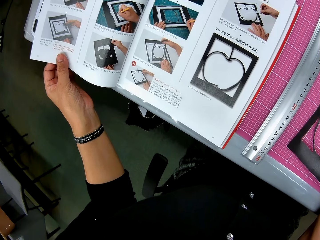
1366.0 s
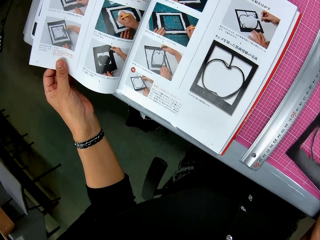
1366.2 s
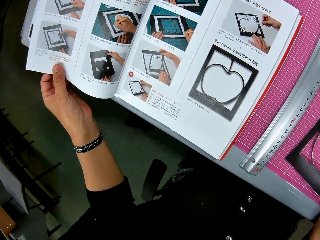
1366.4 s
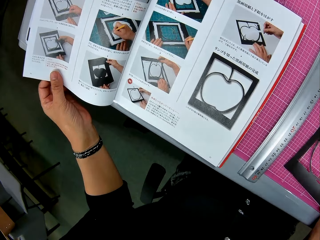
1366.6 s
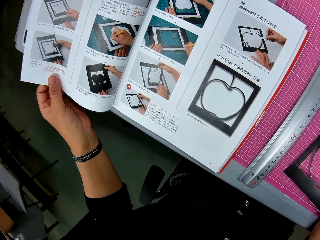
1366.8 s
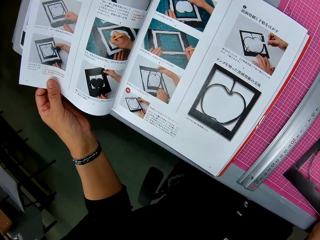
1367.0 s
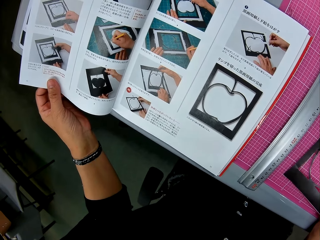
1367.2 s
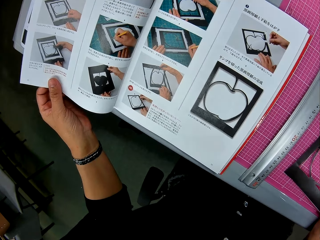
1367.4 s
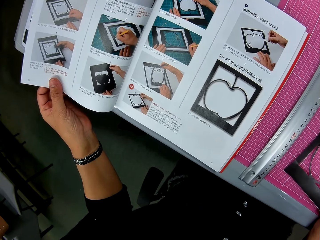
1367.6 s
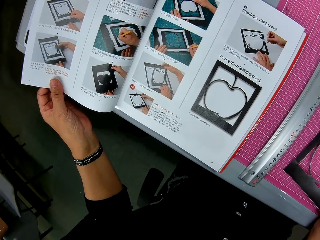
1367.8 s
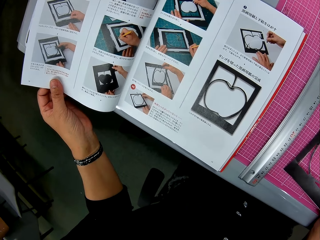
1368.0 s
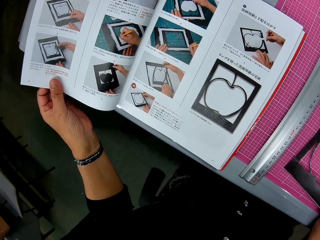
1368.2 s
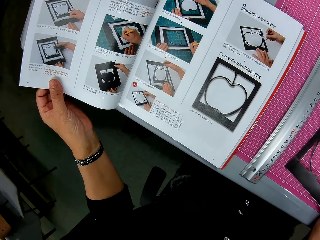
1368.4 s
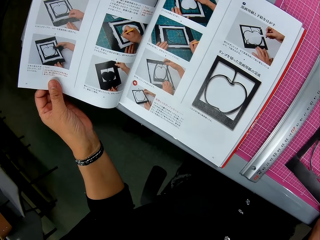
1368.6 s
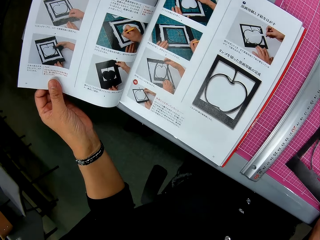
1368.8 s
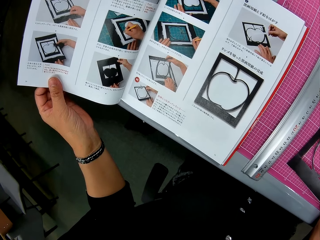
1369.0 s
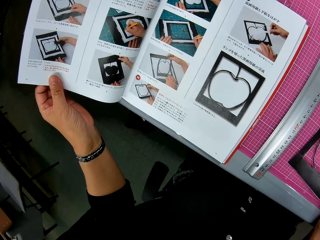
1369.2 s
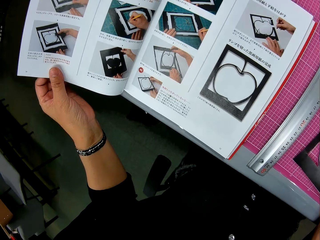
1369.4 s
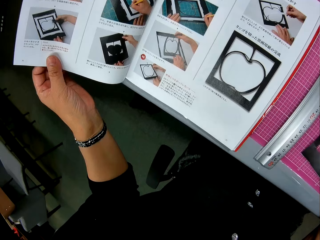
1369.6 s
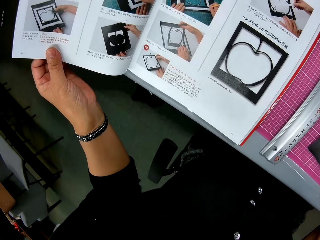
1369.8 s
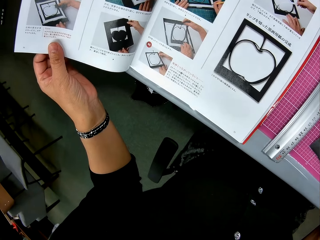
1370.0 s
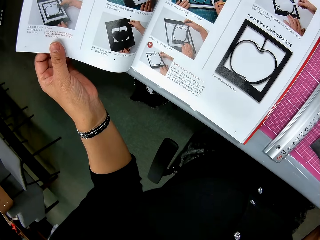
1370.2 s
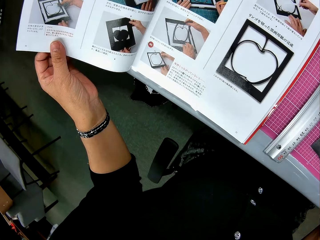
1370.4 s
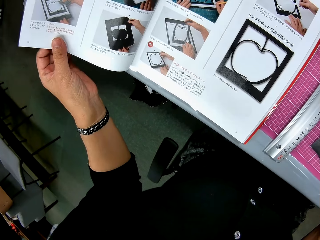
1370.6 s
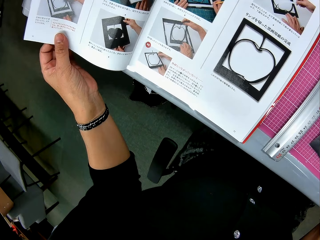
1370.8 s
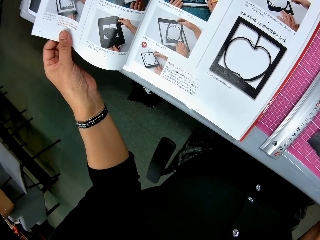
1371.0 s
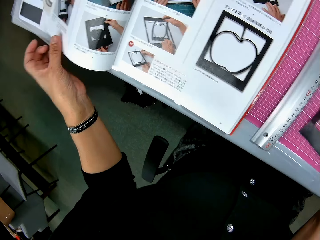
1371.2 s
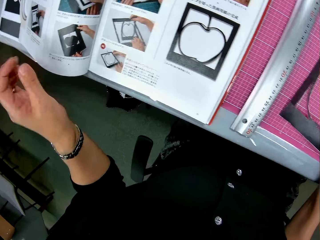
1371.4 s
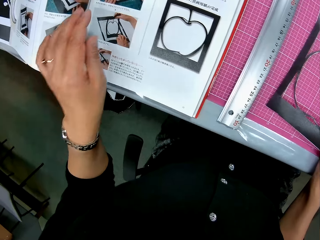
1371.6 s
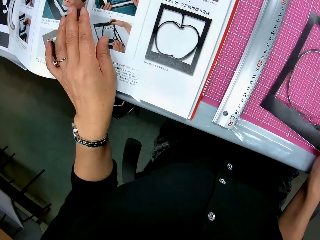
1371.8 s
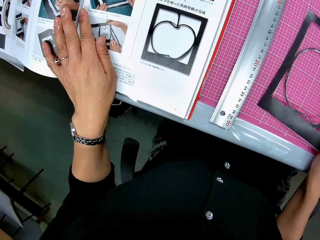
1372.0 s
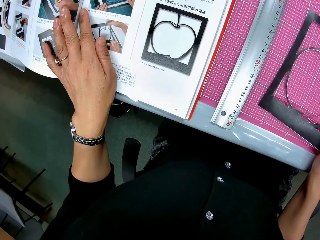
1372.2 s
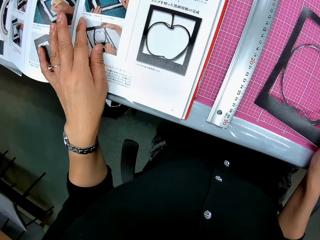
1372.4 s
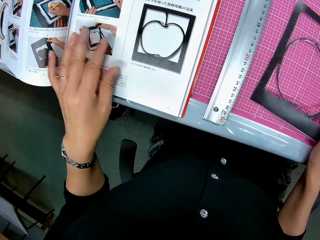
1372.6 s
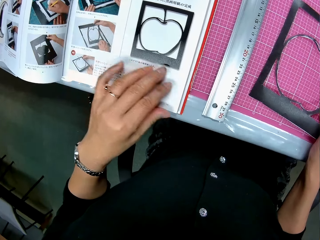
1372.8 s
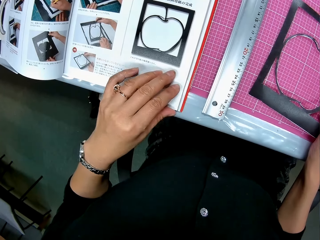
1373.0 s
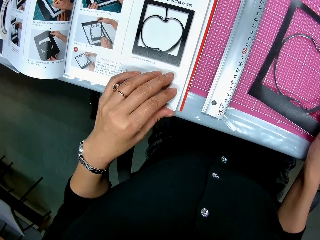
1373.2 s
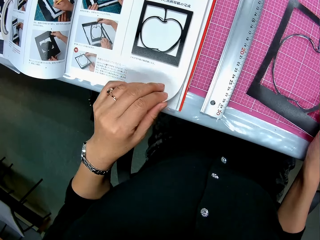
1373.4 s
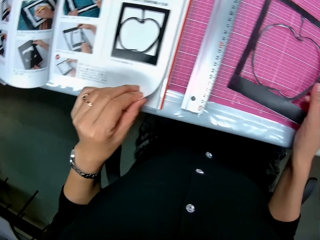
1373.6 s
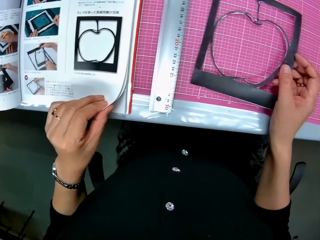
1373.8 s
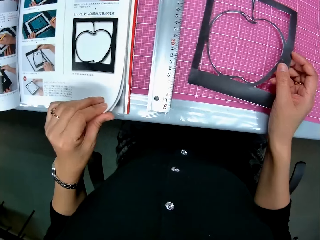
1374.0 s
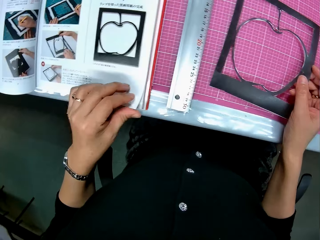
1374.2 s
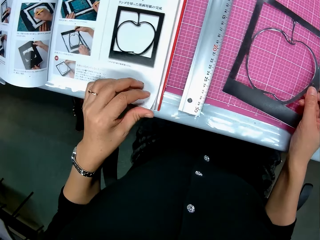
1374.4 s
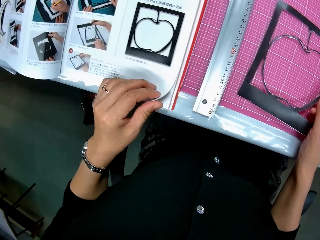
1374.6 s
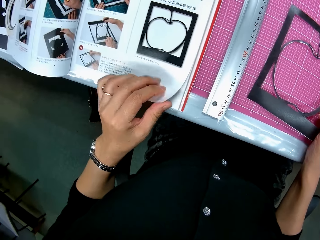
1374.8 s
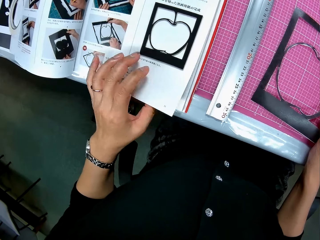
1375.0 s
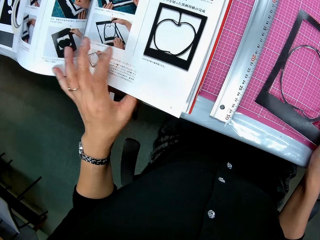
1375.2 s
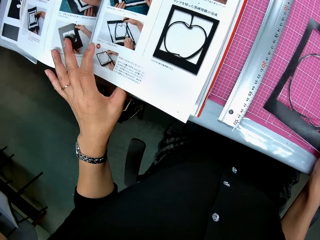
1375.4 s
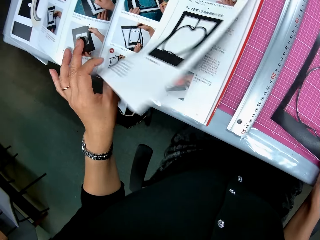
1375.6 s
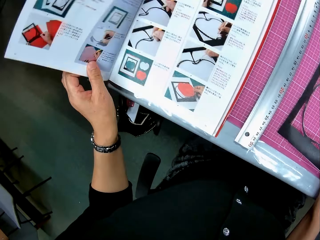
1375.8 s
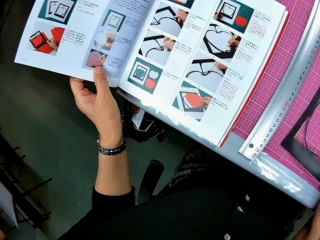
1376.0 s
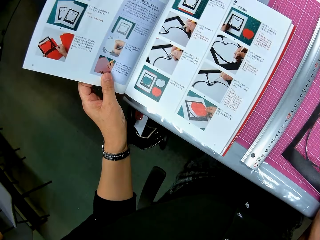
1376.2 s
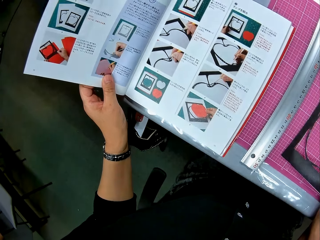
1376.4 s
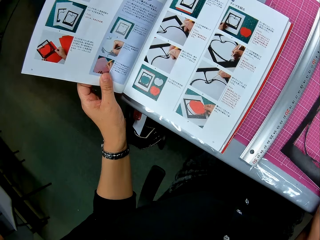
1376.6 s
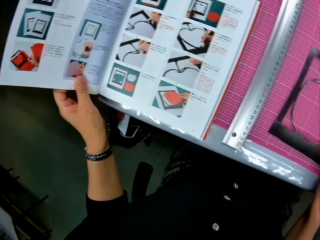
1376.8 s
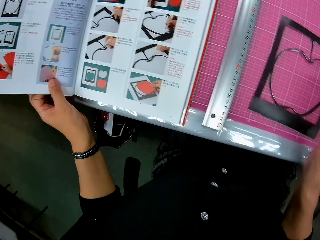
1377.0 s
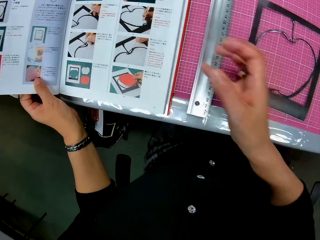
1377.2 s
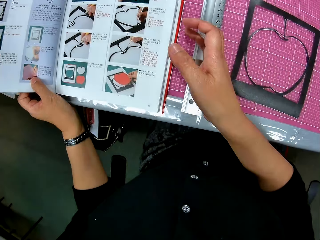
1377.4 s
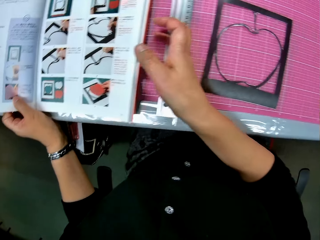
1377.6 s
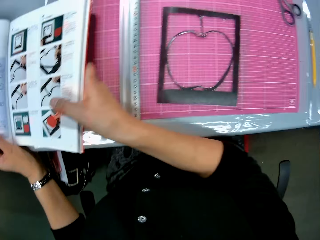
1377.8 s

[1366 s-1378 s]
The camera wearer touches the crafting manual booklet. They turn the page of the crafting manual booklet.

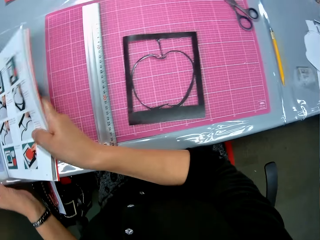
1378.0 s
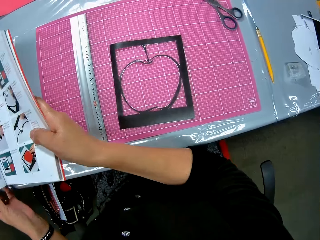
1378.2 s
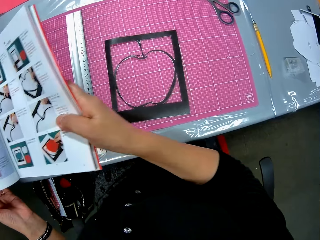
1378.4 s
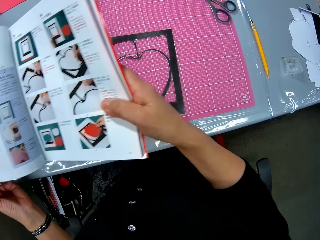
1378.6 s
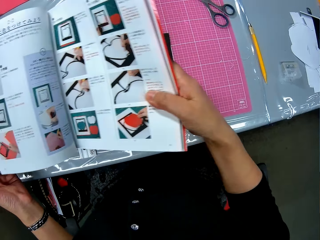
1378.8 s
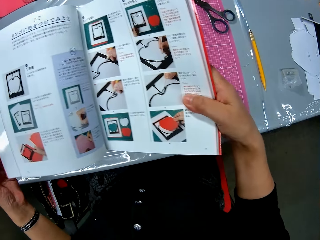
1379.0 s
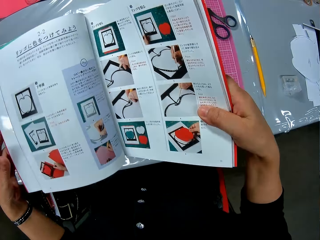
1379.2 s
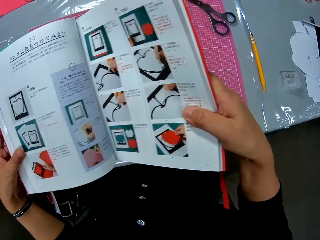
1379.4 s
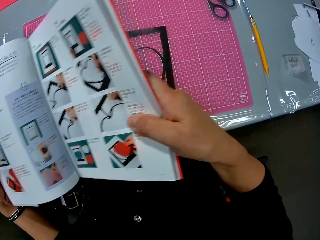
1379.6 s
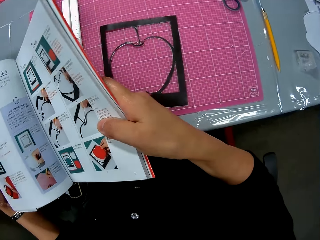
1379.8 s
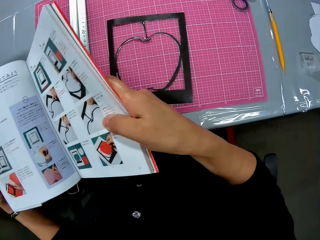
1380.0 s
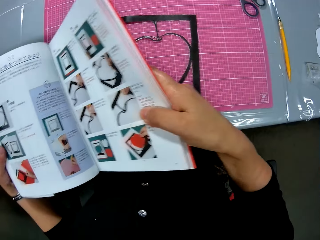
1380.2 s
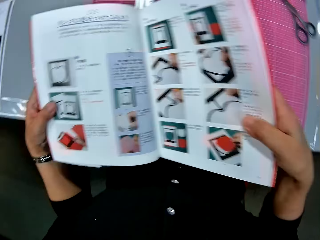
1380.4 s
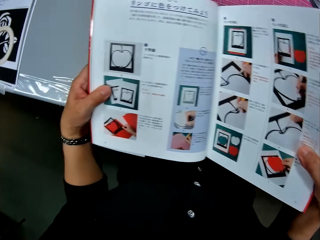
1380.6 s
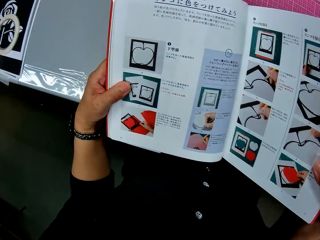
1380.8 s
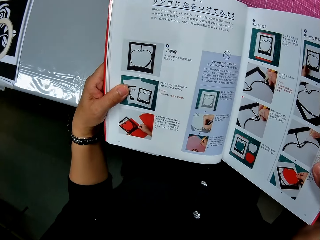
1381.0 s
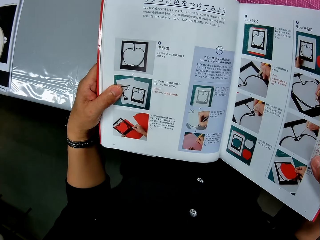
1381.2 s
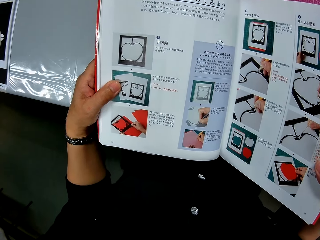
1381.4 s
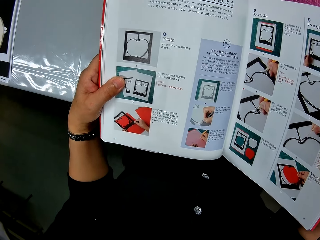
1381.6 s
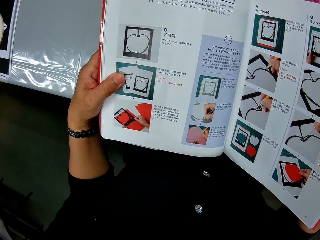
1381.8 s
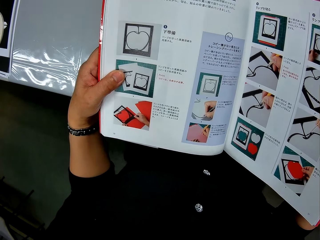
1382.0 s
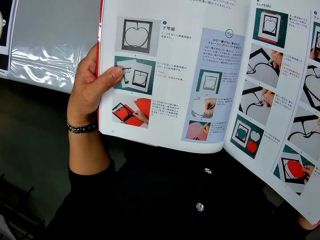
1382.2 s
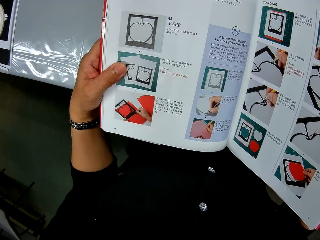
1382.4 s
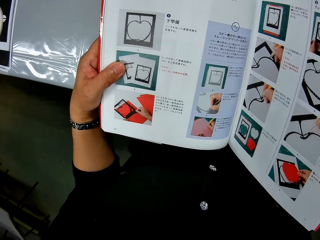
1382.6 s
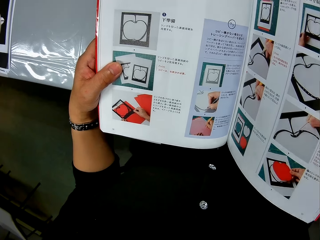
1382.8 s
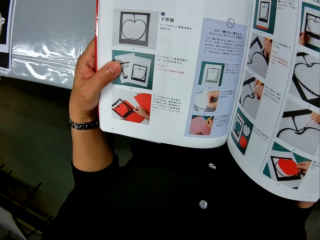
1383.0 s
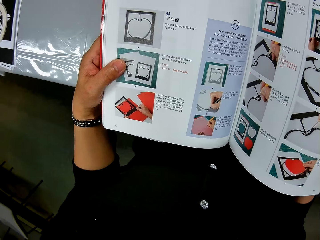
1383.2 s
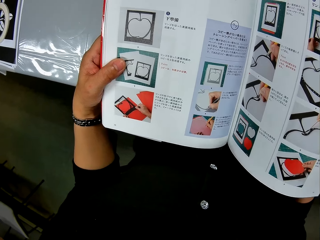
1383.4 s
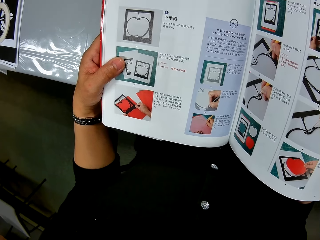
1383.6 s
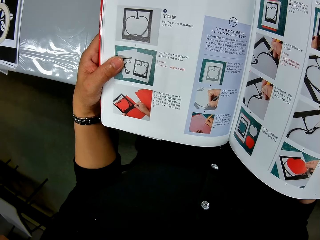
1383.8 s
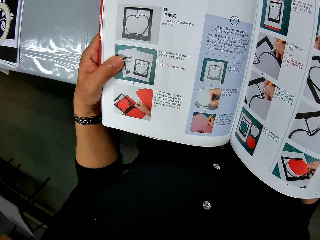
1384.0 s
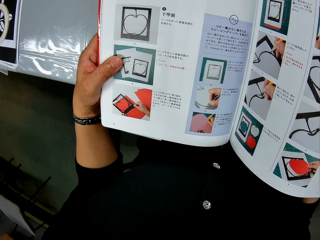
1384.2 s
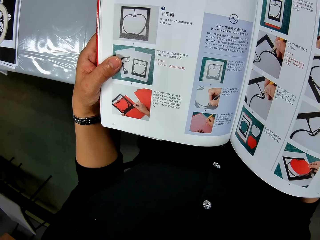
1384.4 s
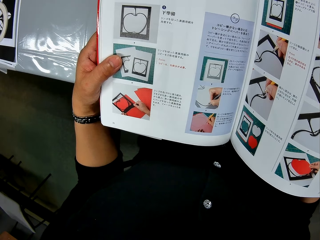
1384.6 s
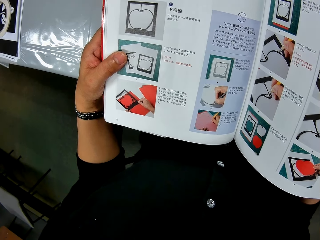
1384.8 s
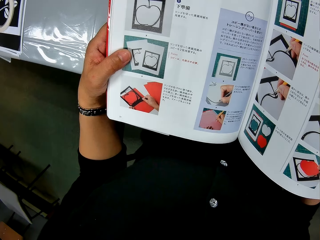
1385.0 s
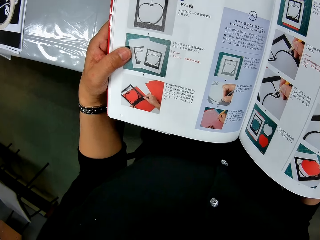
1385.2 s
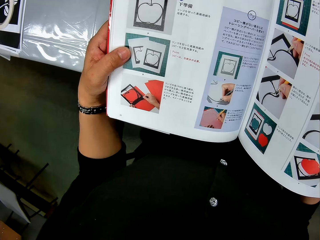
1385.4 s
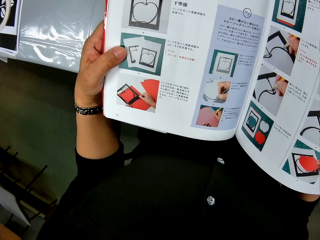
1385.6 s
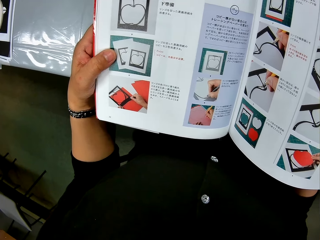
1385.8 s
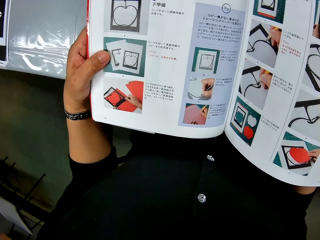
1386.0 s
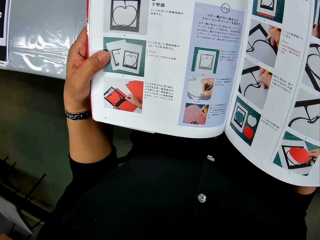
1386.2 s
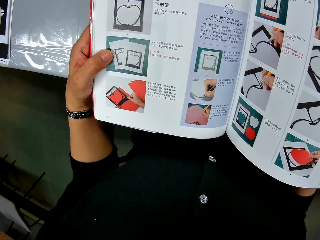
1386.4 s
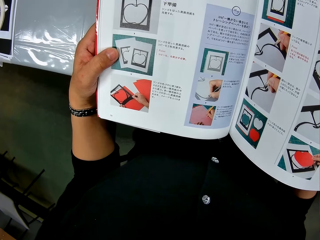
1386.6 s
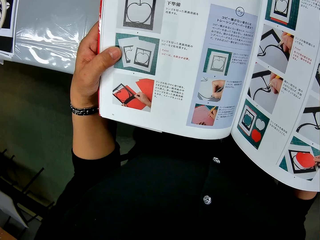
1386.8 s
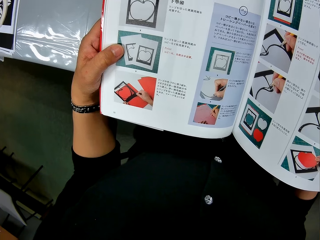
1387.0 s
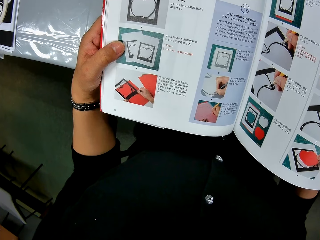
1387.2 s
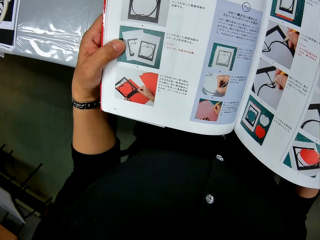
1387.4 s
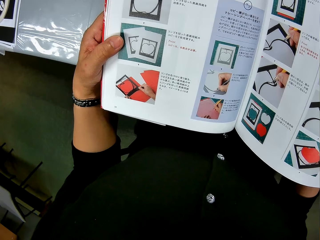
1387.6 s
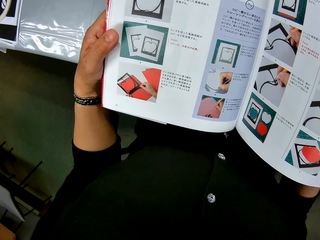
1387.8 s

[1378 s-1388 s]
The camera wearer carries the crafting manual booklet from the table. They pick up the book. They read the crafting manual booklet.
